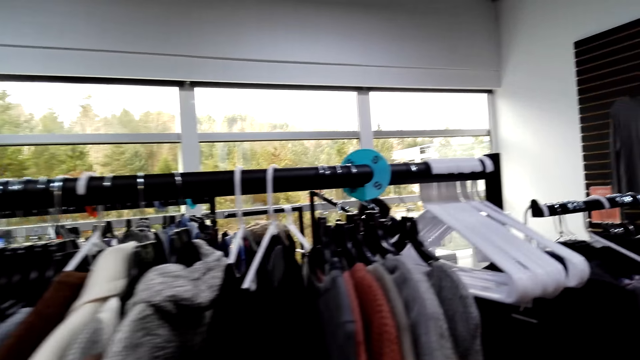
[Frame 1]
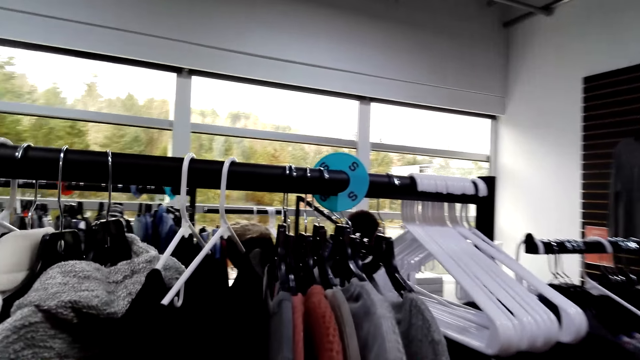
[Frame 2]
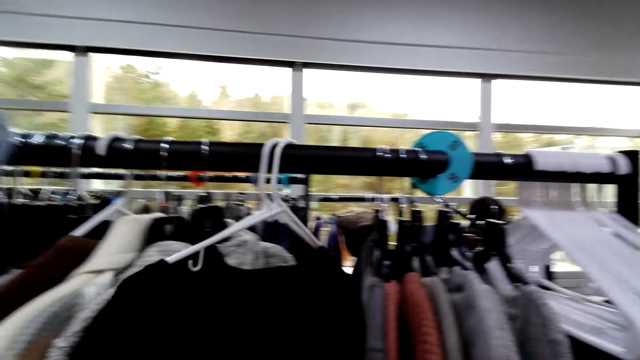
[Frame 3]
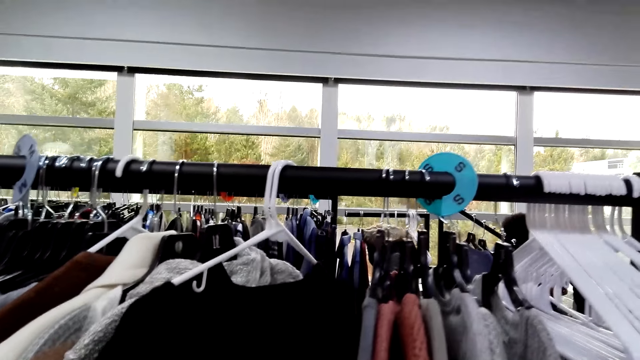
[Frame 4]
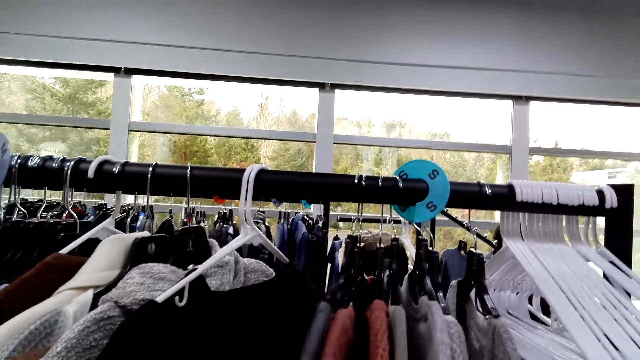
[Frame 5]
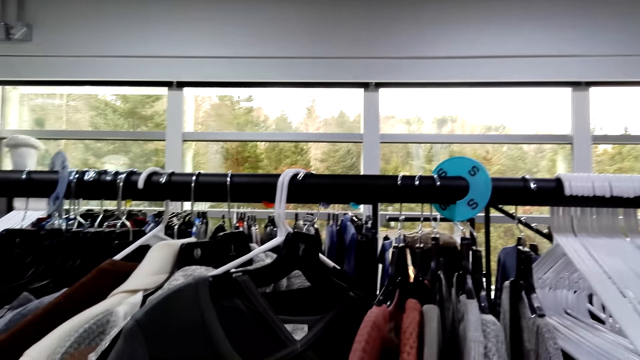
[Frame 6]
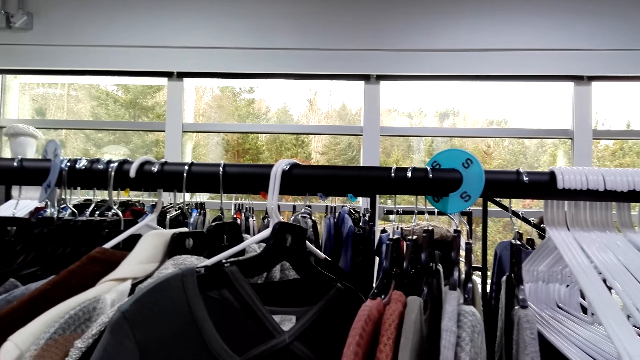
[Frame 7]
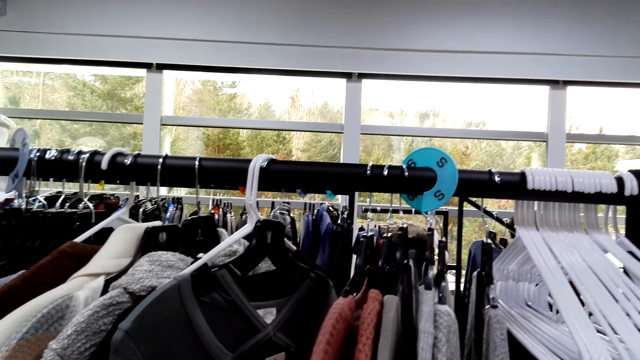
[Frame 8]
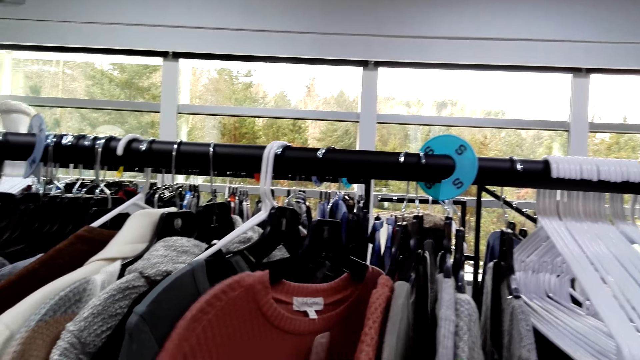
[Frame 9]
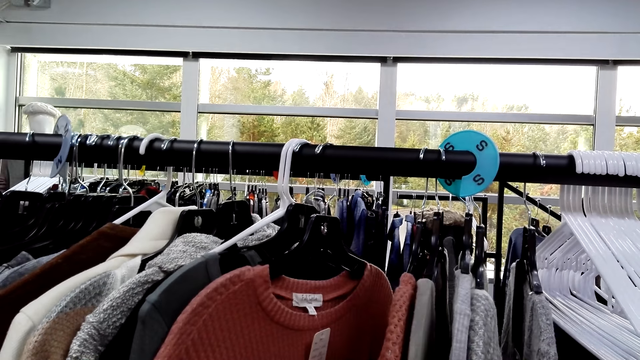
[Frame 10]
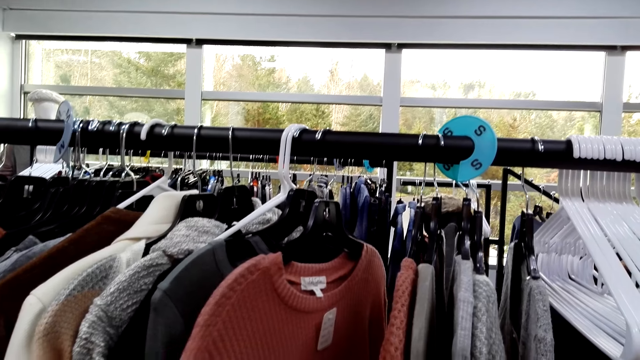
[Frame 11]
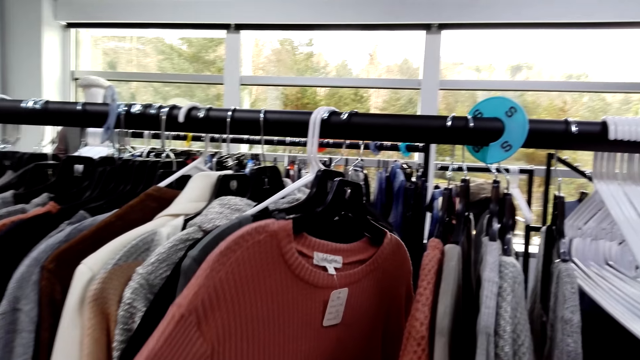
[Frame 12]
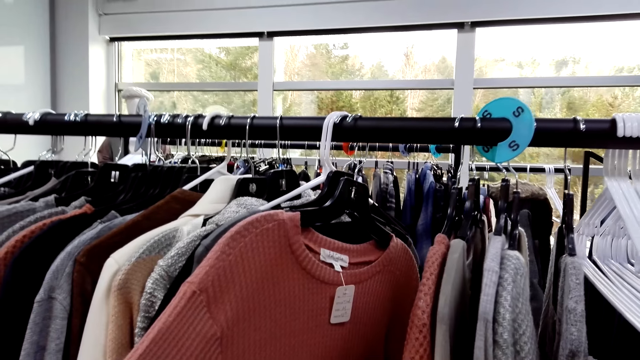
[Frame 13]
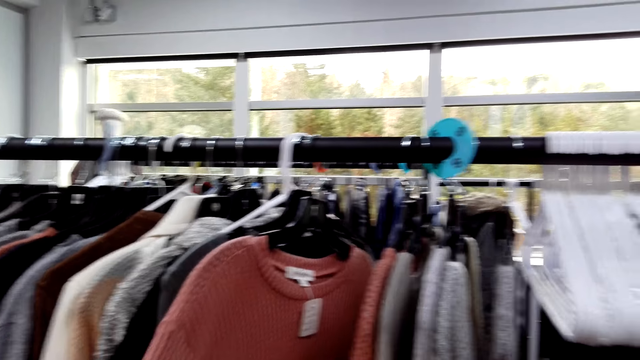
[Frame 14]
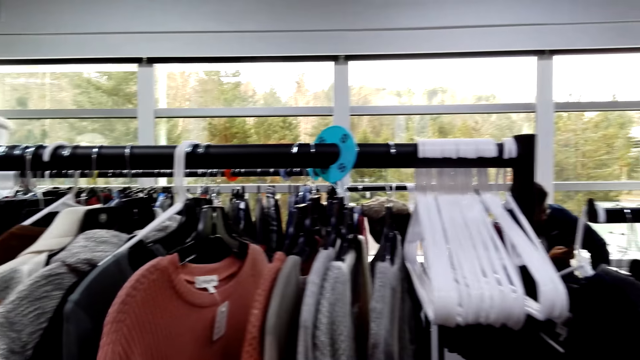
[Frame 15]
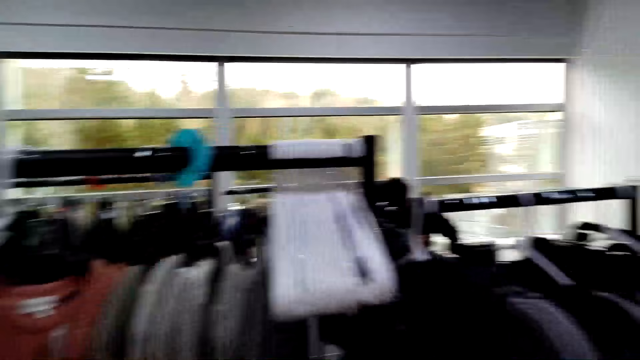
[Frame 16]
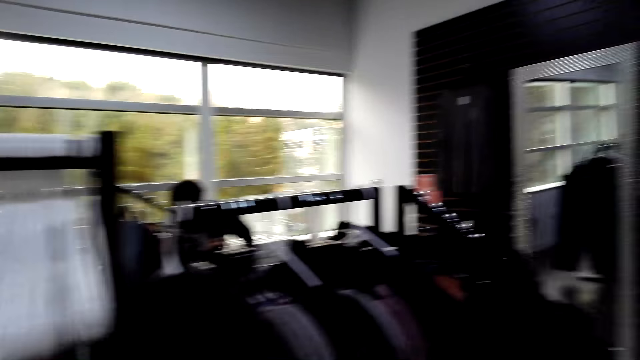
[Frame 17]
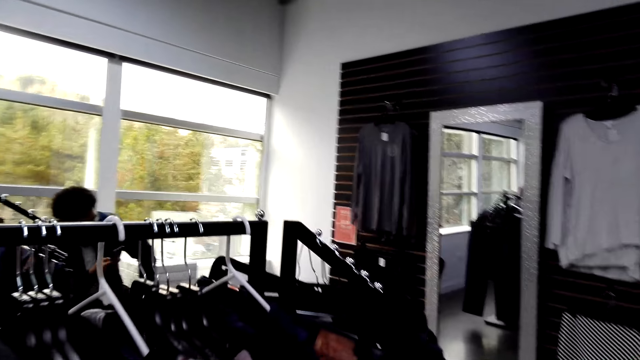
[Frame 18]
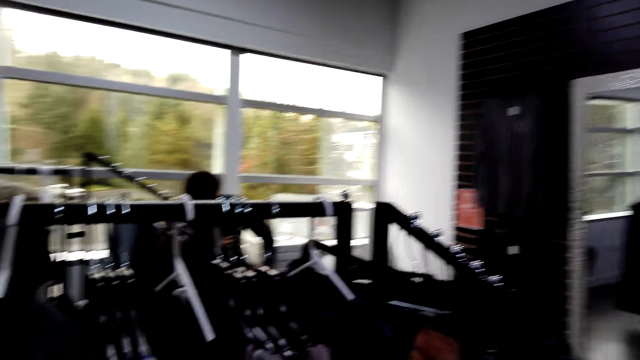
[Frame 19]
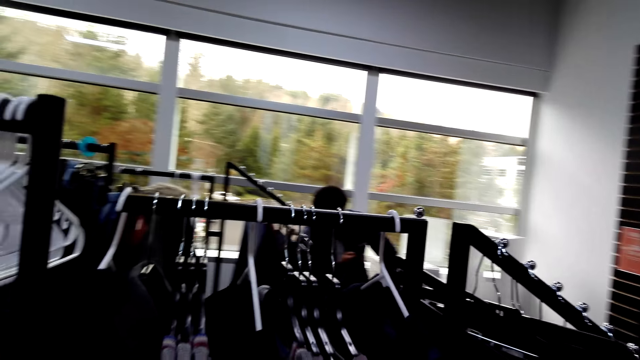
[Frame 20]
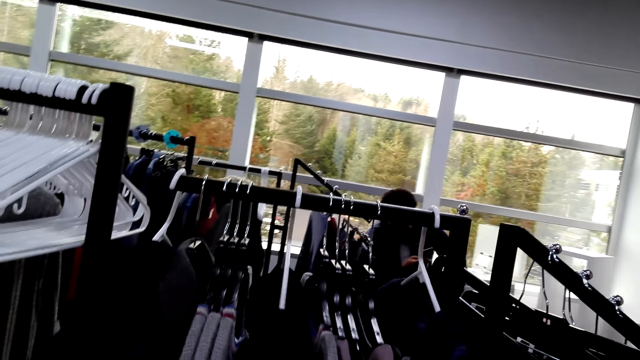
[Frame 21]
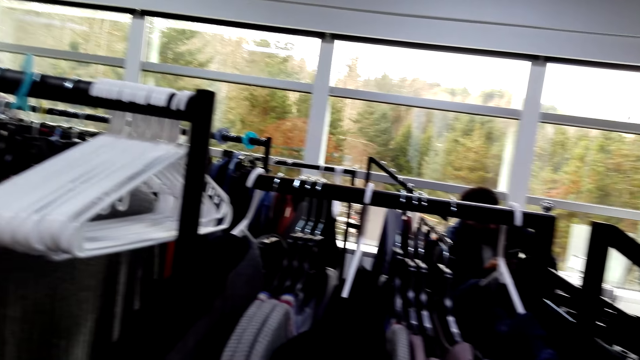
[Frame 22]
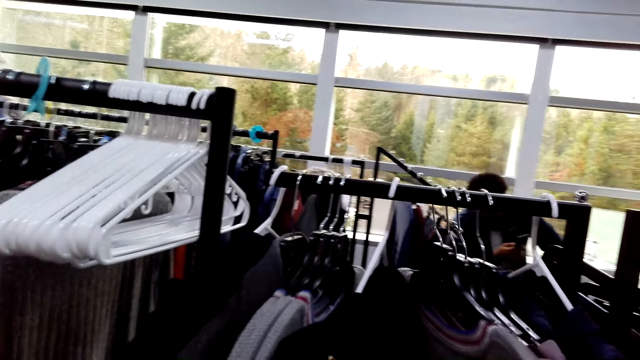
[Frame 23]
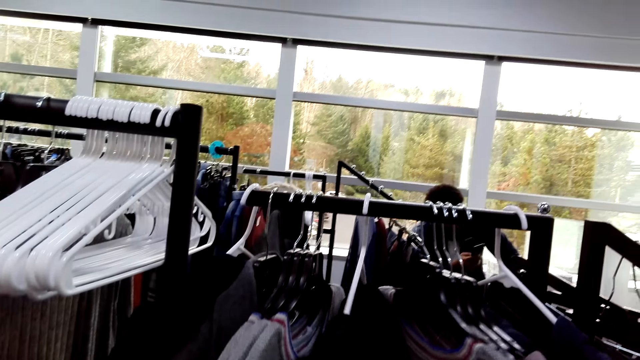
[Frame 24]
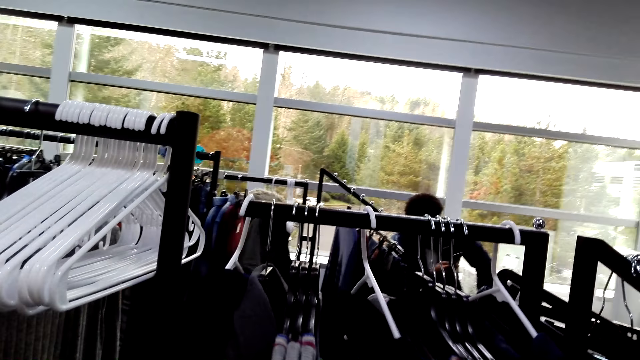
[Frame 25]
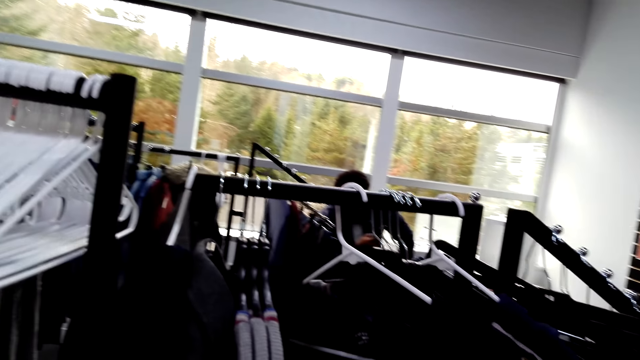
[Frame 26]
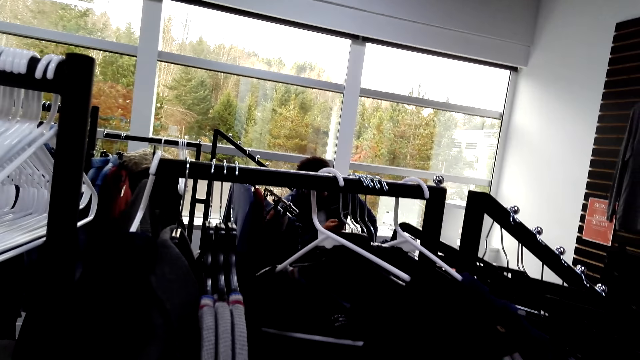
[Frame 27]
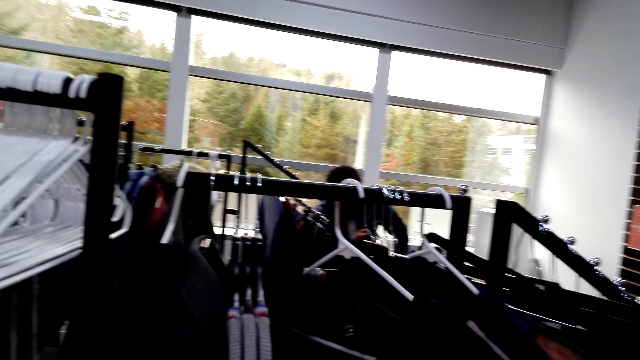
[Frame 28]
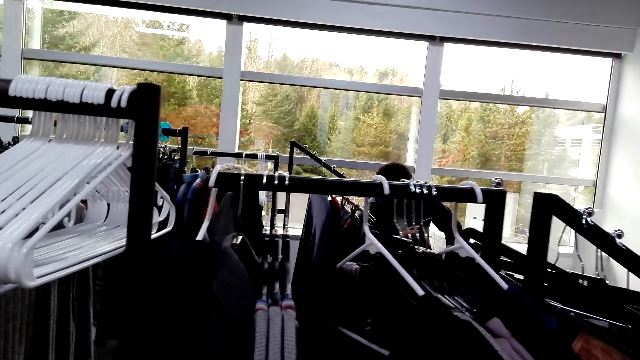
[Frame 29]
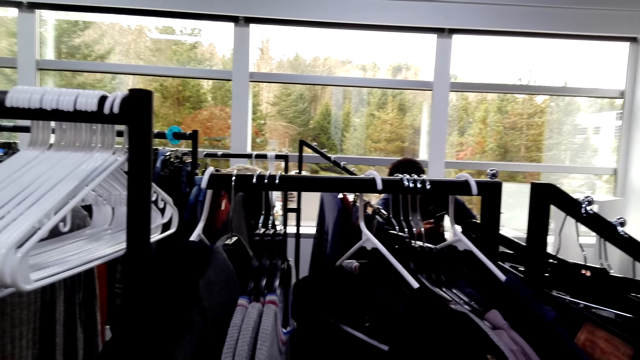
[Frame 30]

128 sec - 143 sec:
The camera wearer walks around. They check clothes on a display rack.

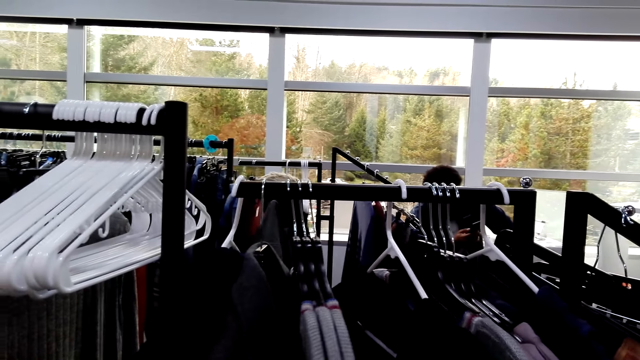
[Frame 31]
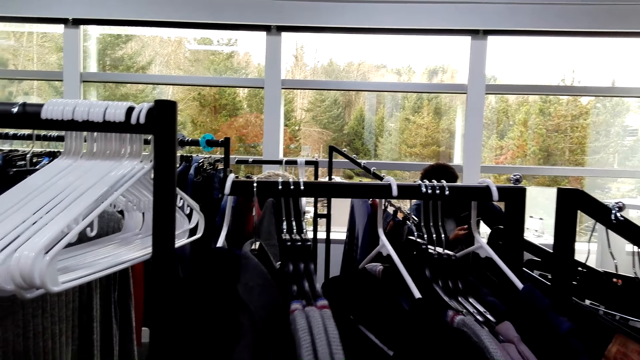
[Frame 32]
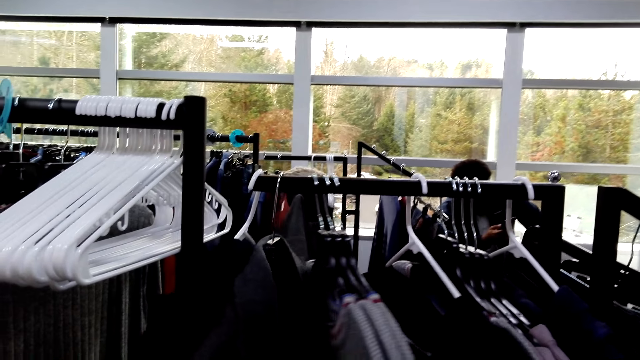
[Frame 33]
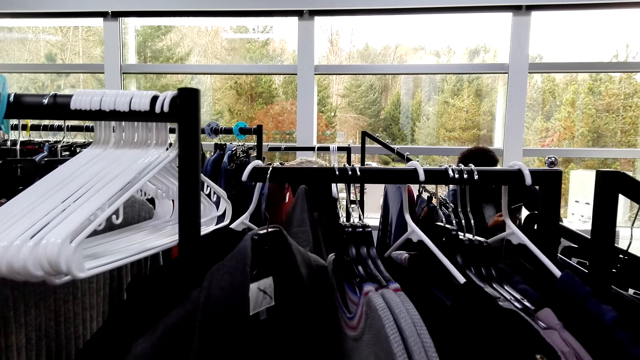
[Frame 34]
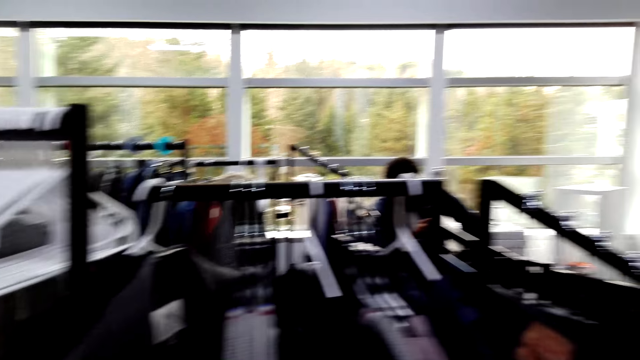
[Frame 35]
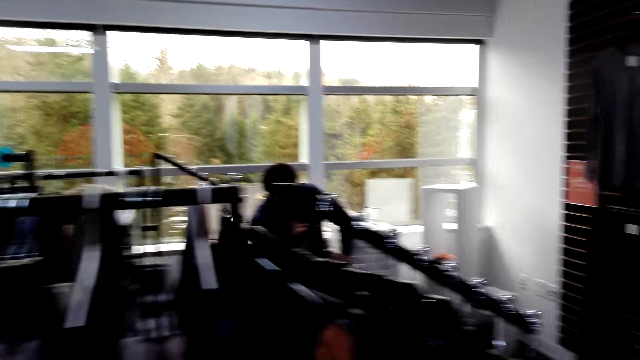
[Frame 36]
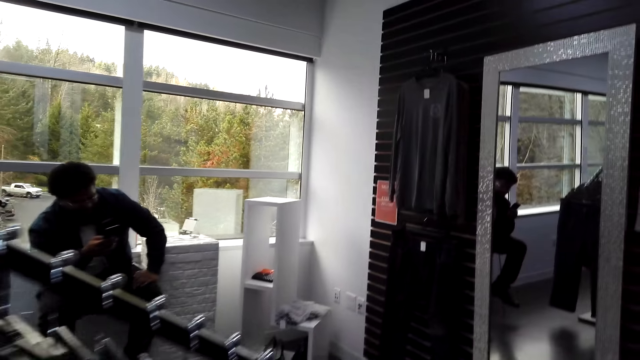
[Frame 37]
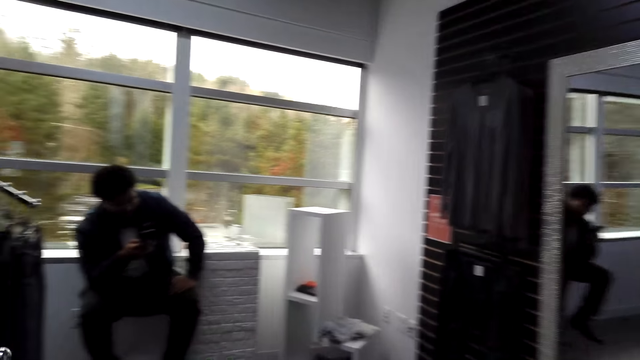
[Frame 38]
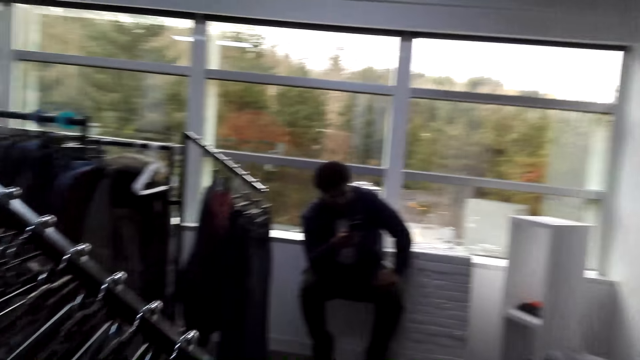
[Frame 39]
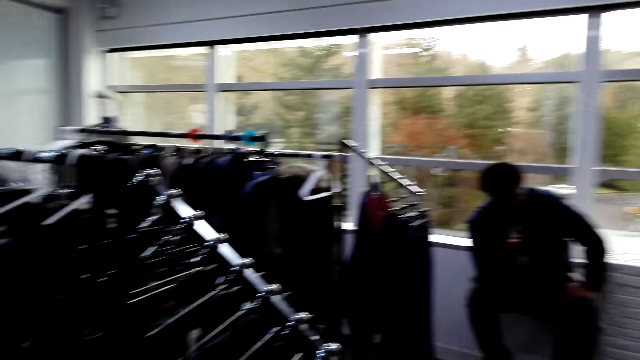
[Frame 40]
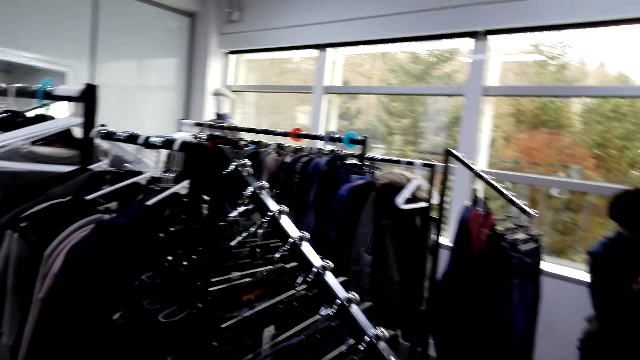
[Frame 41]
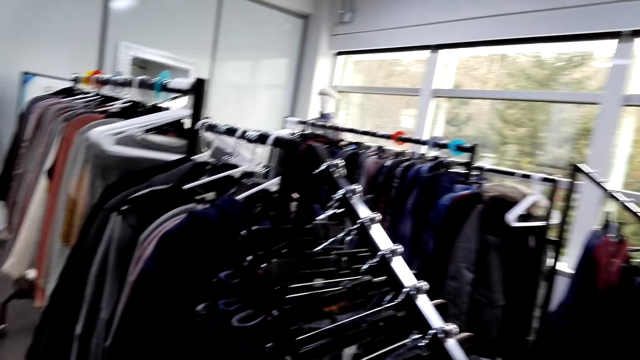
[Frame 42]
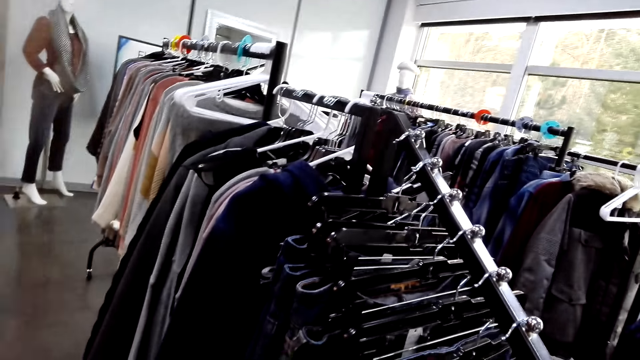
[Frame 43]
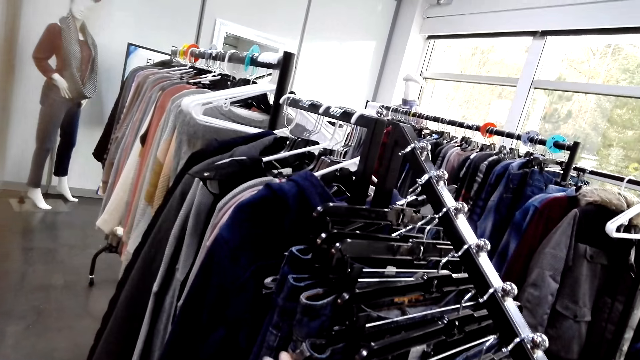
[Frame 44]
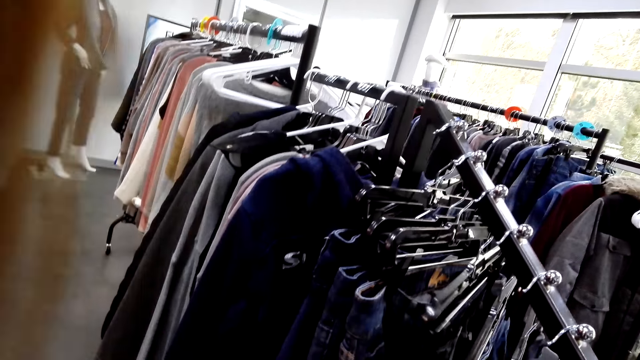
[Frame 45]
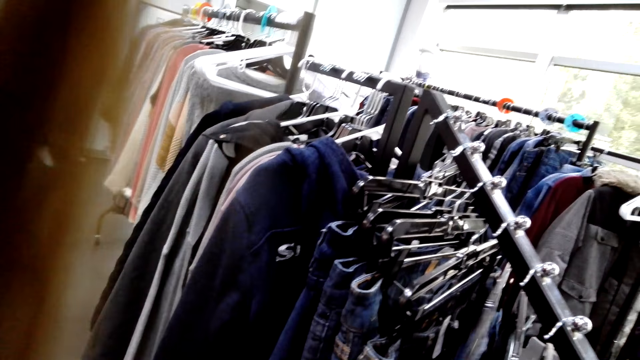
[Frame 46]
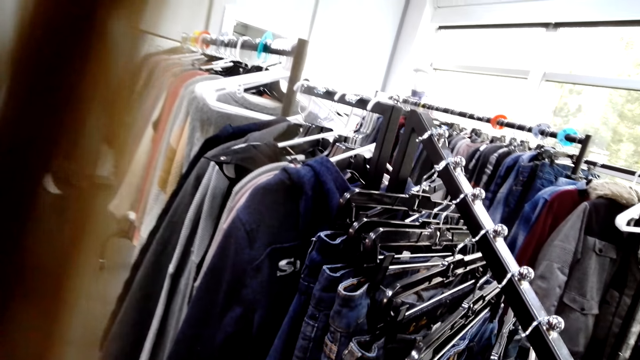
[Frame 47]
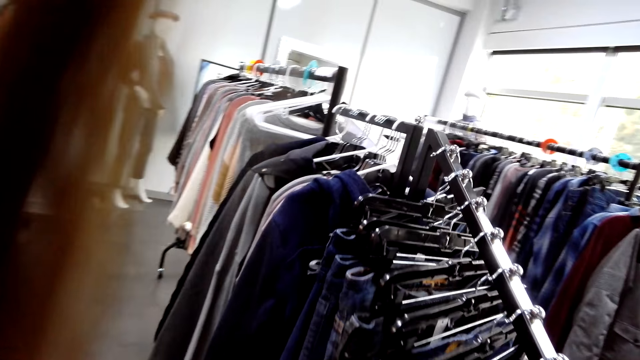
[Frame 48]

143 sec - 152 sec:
The camera wearer walks around. They check clothes on a display rack.
